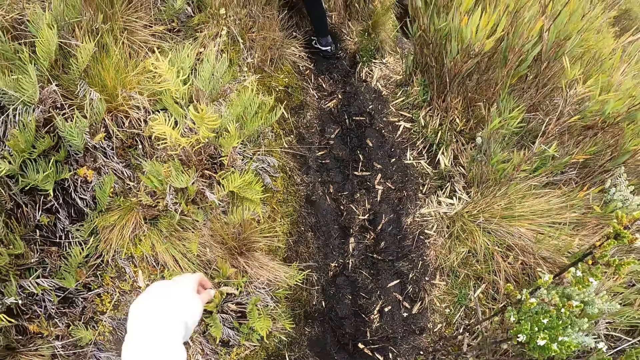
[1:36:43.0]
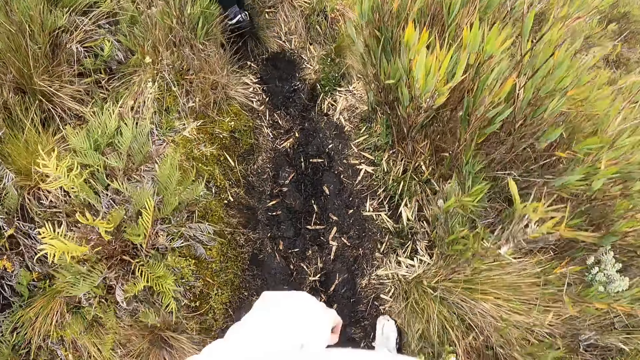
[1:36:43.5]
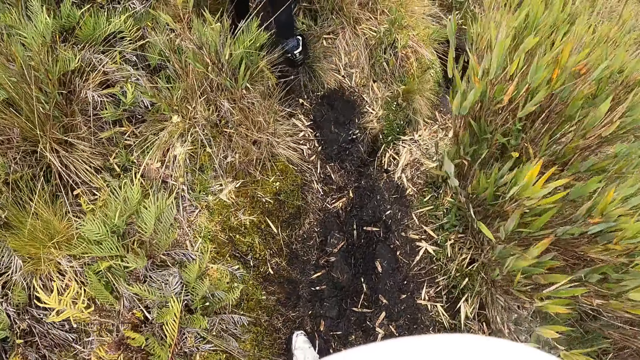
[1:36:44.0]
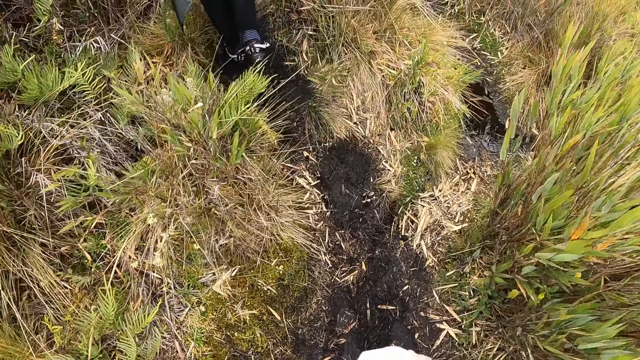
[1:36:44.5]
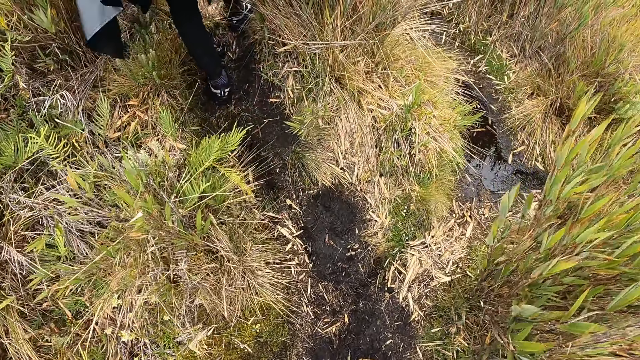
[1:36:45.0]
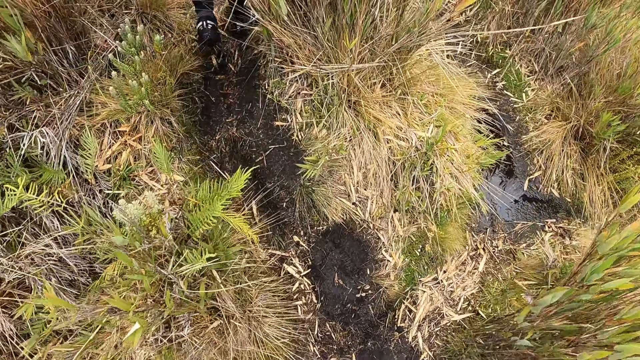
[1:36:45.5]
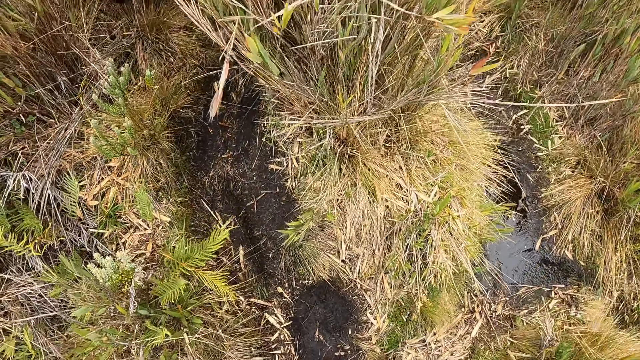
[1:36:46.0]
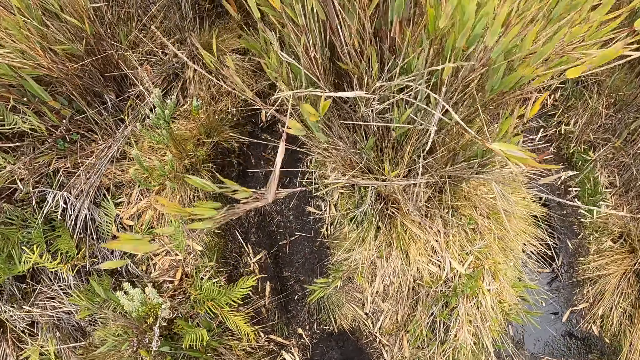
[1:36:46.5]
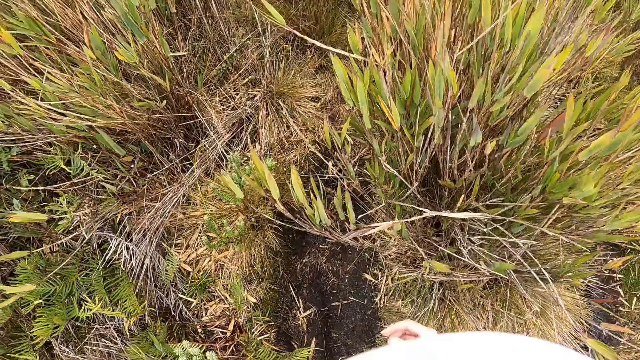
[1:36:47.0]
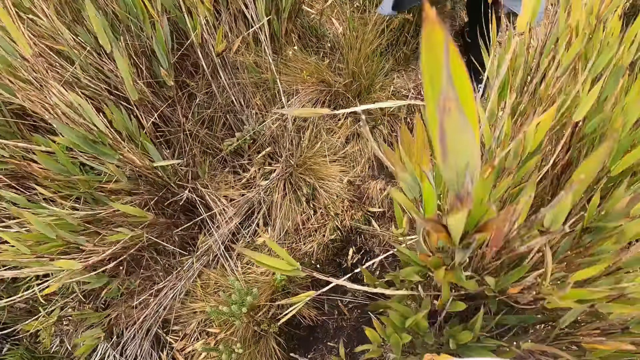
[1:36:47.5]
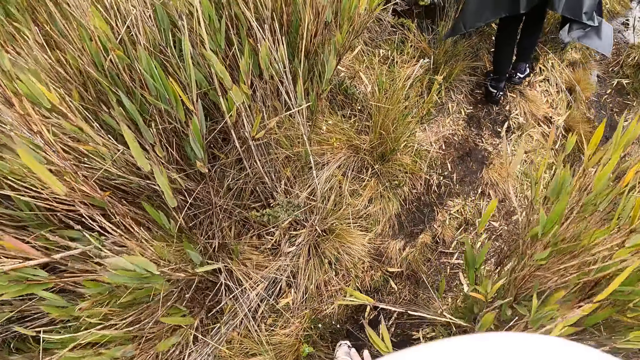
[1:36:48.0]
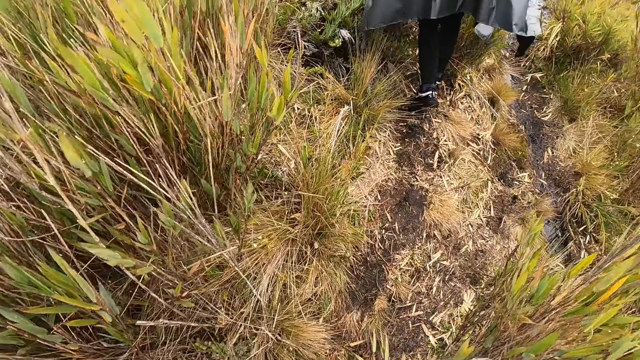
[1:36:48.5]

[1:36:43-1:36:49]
The camera wearer gestures with his left hand.

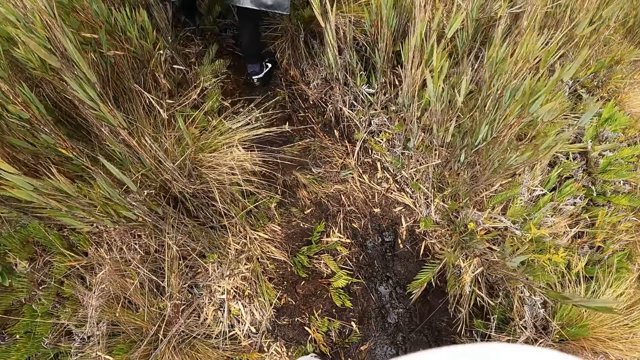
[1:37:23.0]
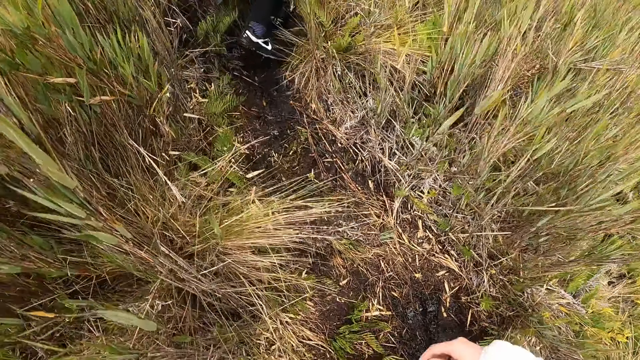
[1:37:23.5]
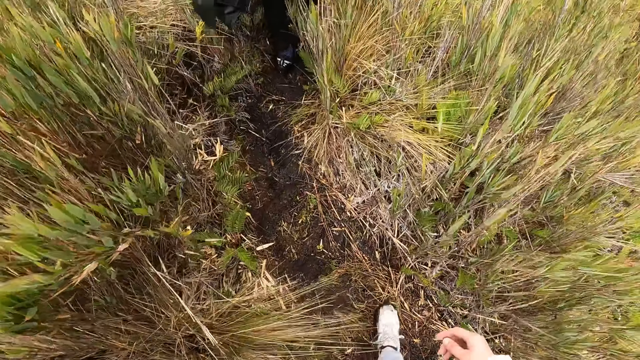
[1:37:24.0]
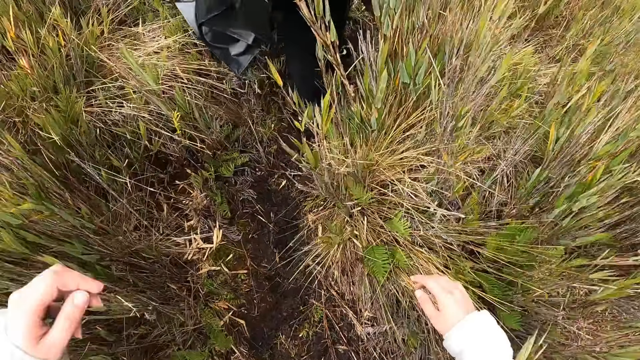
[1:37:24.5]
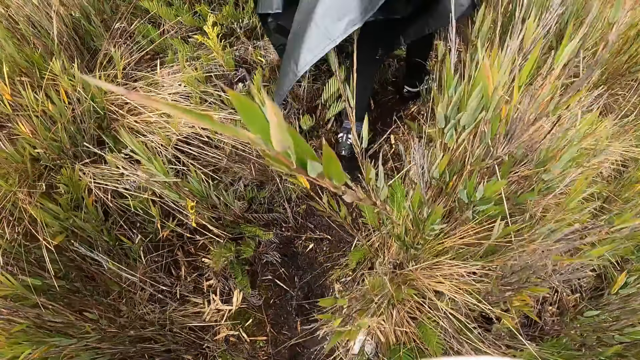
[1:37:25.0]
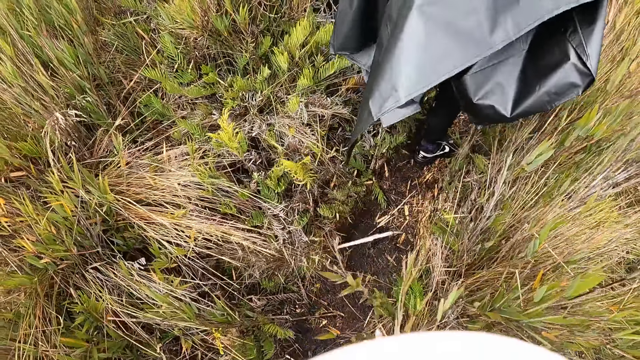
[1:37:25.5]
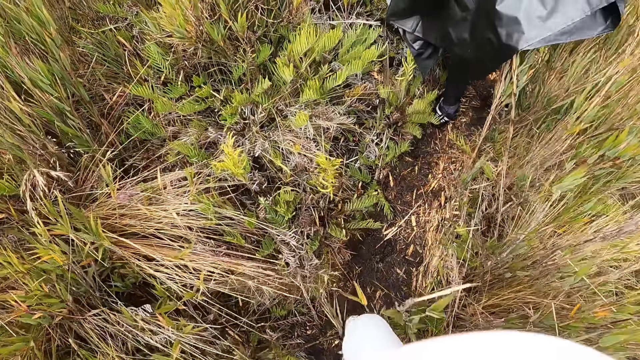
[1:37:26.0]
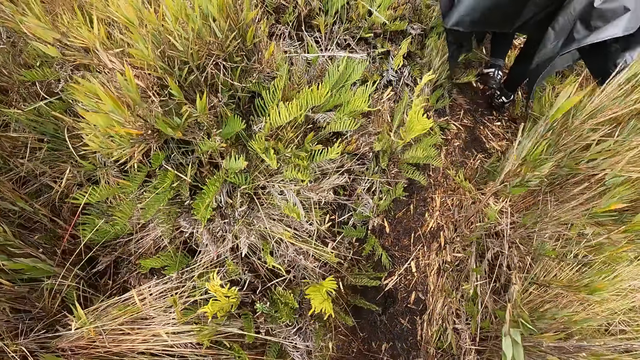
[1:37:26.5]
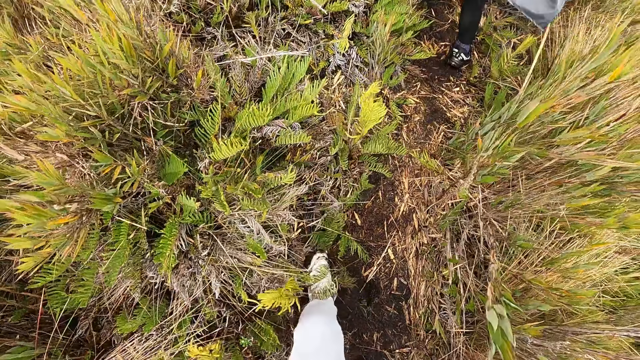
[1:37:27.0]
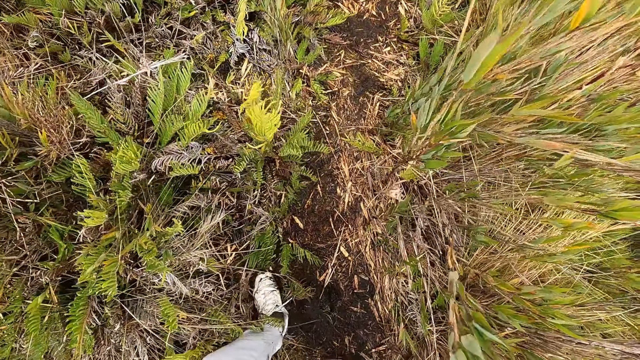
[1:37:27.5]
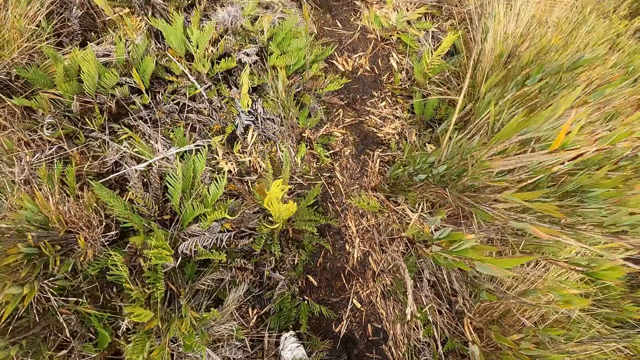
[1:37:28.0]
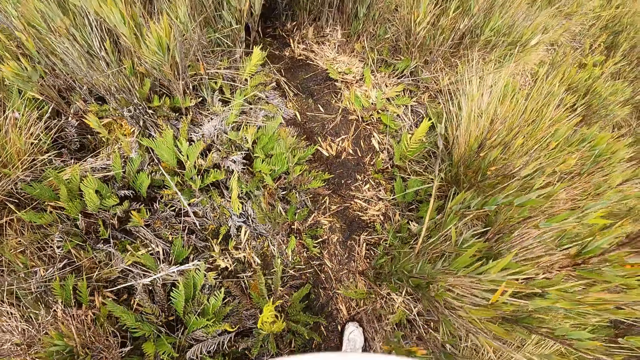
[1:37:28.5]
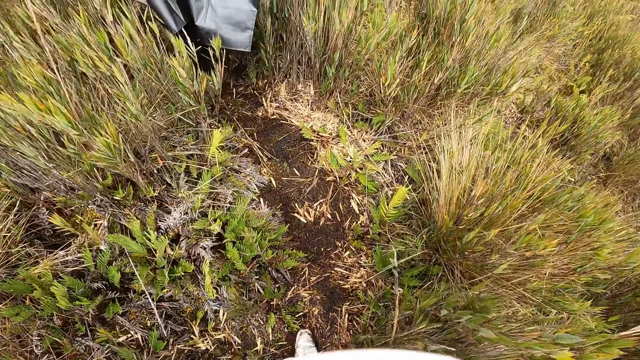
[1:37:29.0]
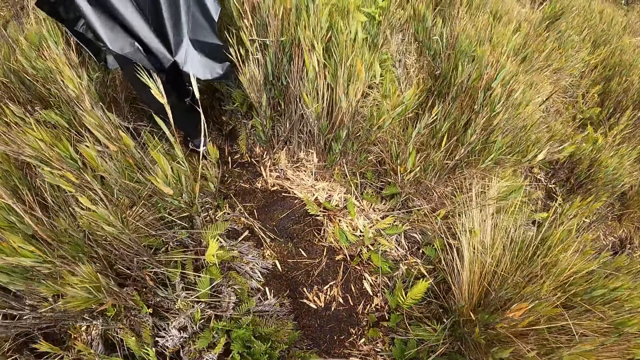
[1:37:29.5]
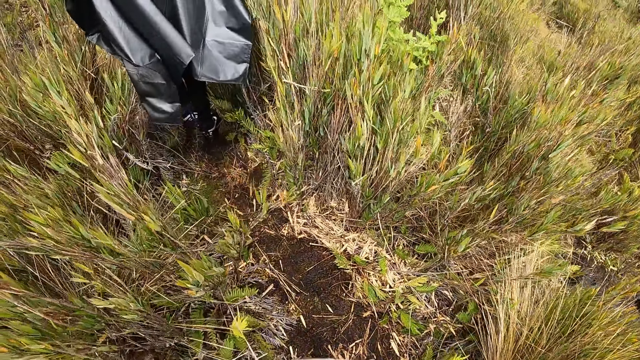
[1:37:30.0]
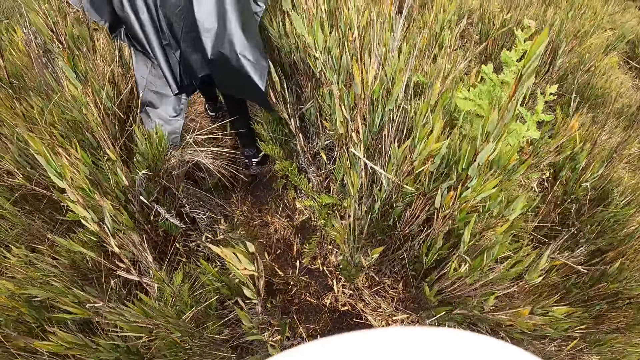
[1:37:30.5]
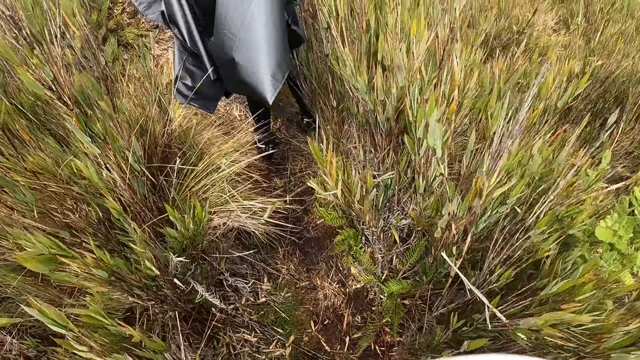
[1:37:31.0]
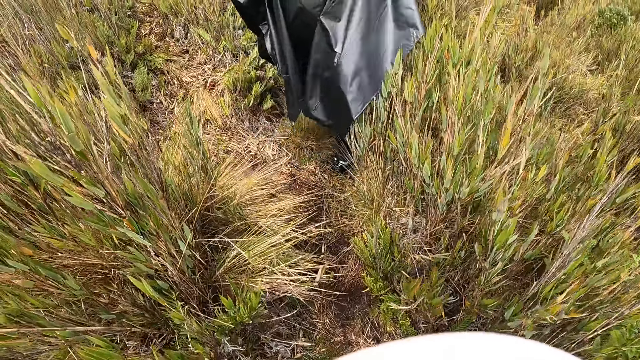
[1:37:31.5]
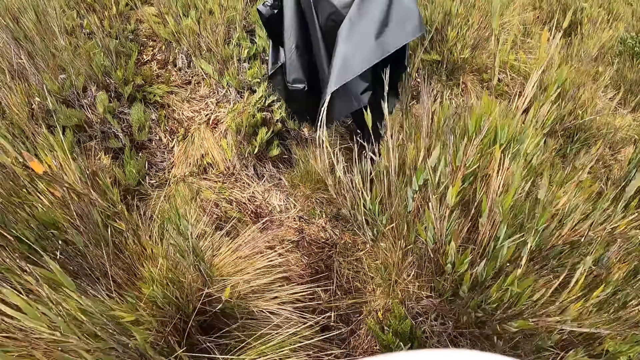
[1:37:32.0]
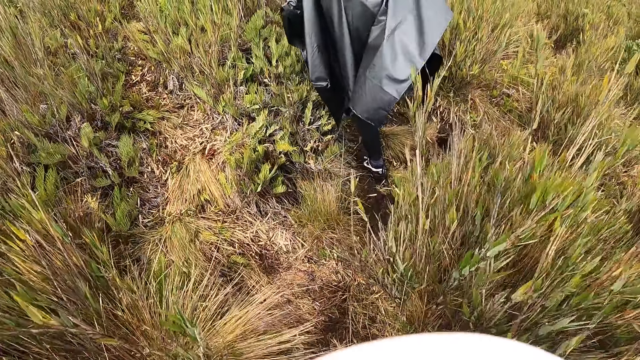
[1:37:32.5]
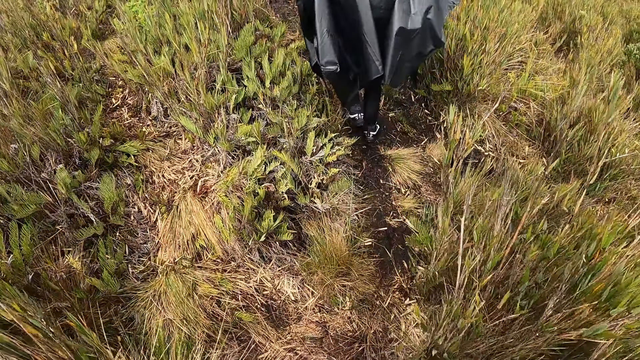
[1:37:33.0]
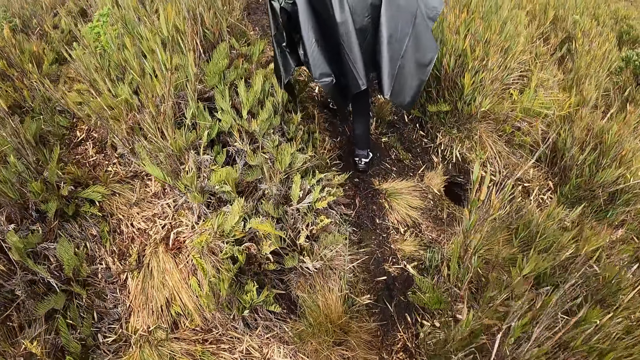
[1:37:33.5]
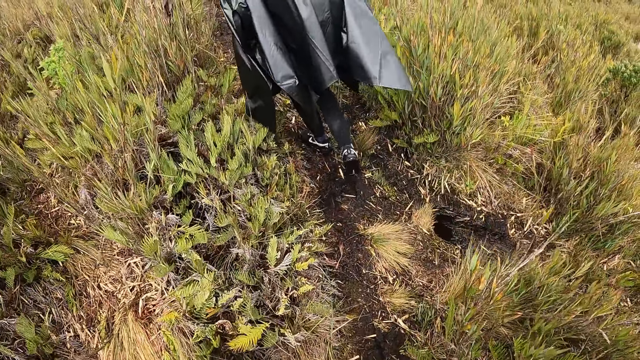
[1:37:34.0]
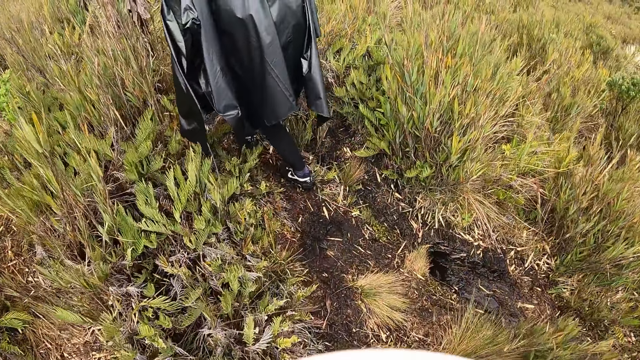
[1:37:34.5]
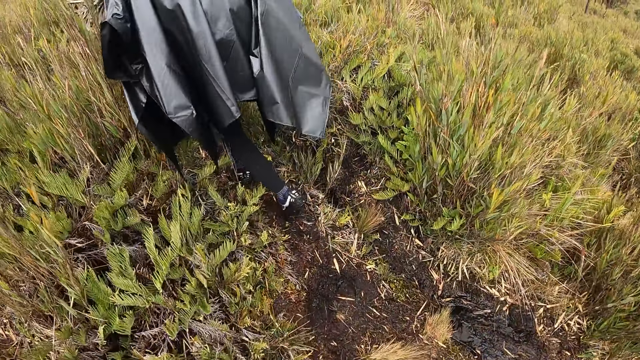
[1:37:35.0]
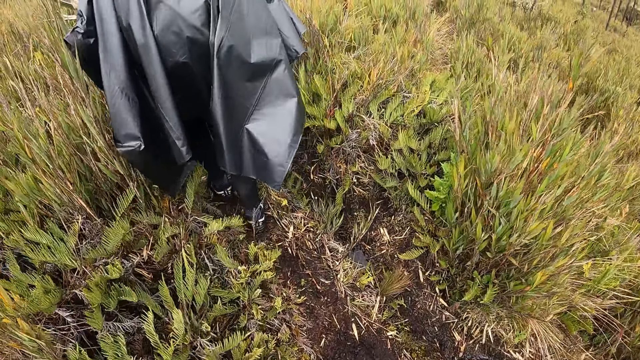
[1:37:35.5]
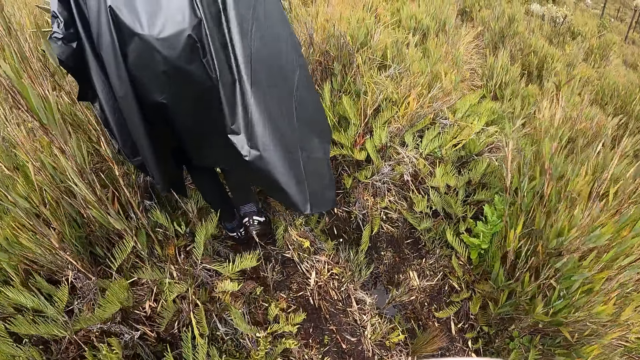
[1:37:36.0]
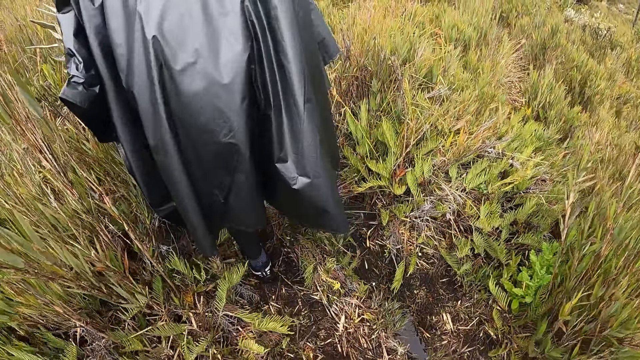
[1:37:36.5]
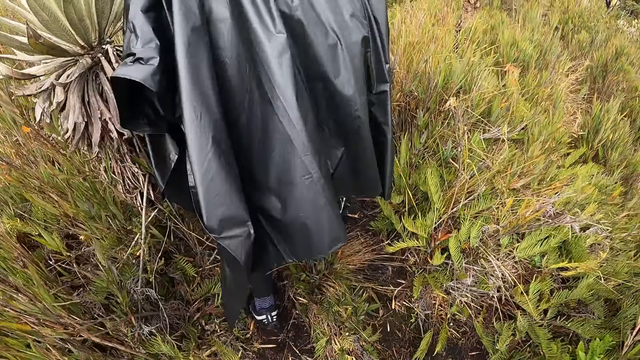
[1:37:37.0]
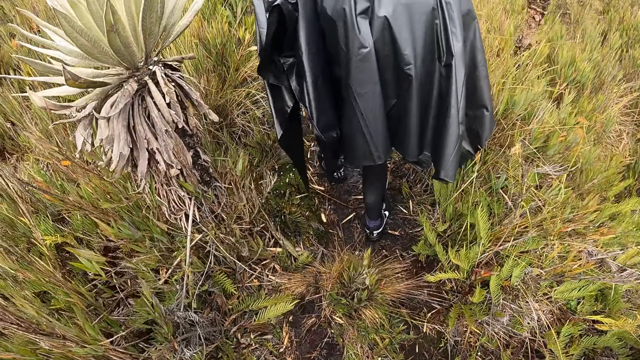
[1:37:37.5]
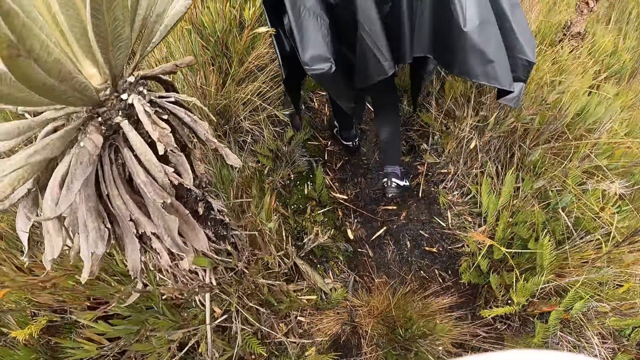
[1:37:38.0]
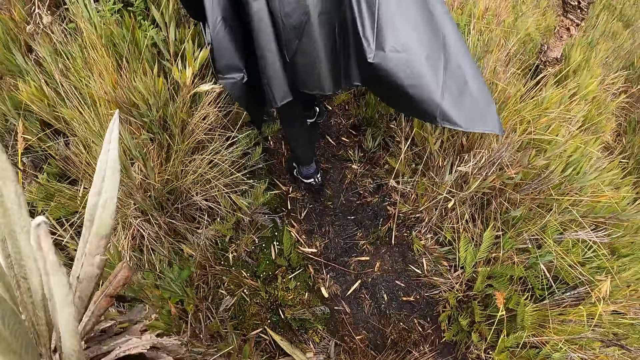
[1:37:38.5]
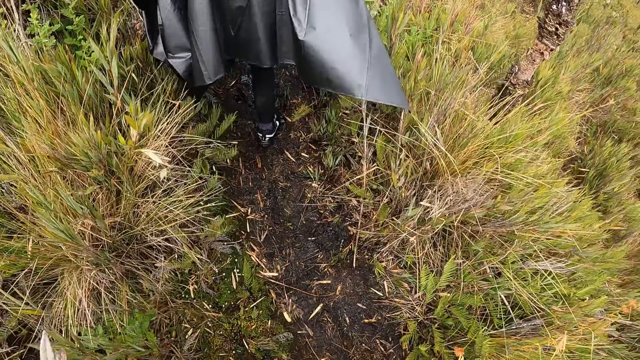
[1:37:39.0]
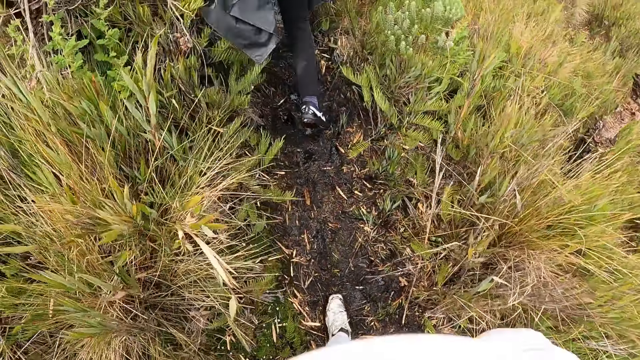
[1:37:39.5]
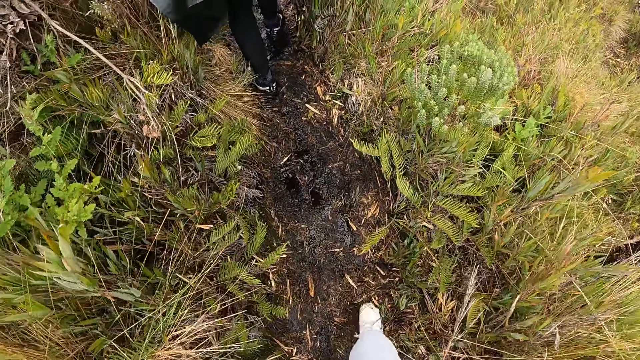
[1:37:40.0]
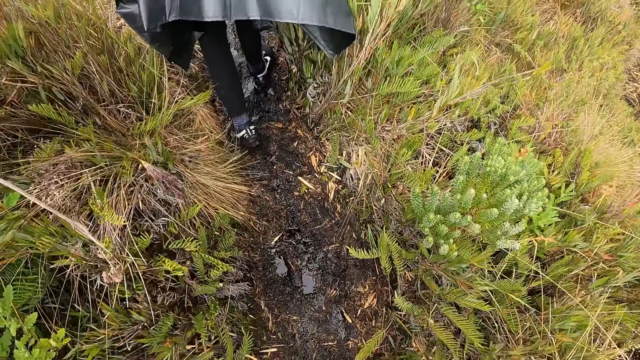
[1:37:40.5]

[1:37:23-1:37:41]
The camera wearer raises both hands. He touches a plant along the path with his right hand.
